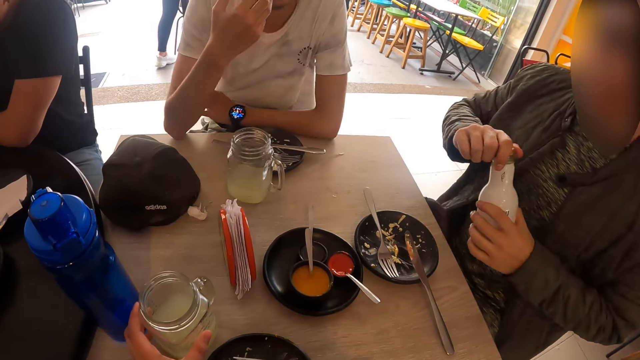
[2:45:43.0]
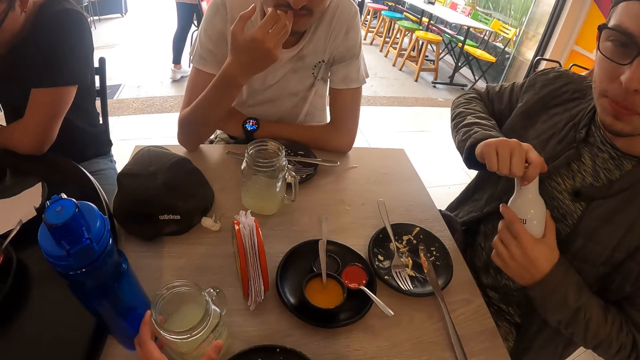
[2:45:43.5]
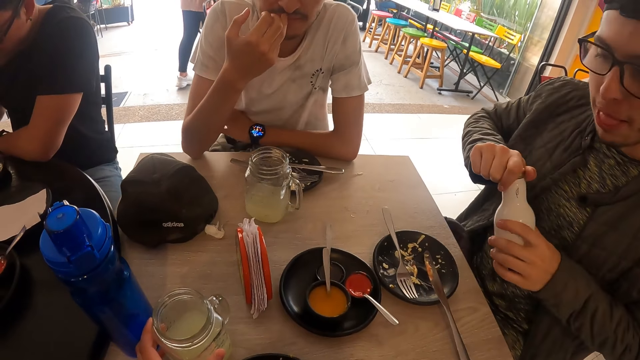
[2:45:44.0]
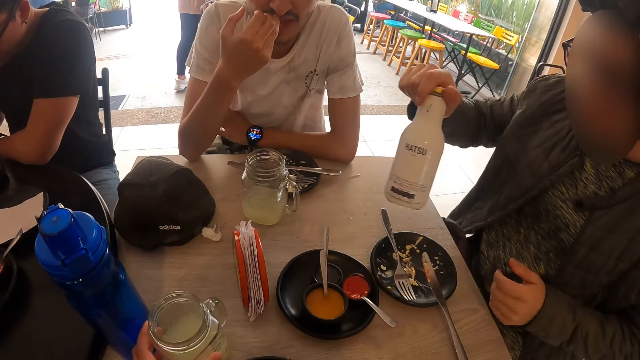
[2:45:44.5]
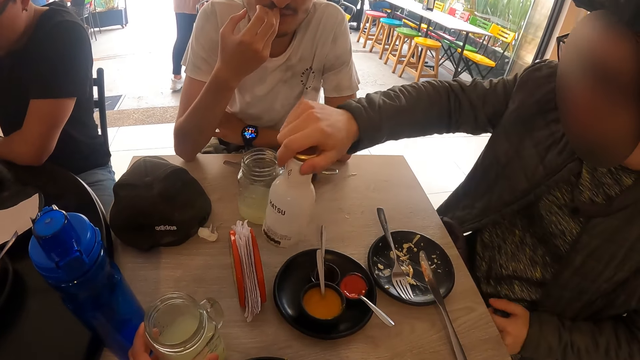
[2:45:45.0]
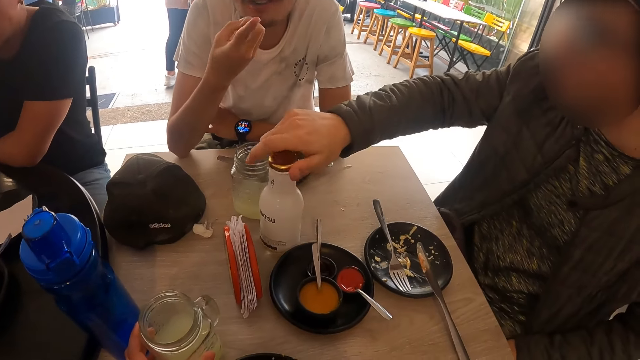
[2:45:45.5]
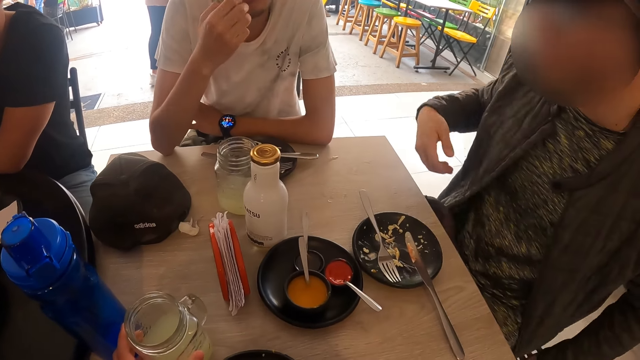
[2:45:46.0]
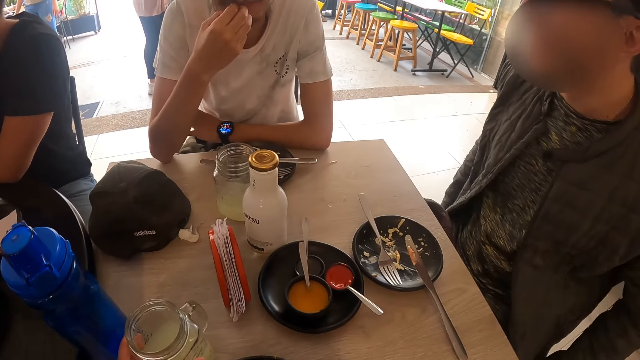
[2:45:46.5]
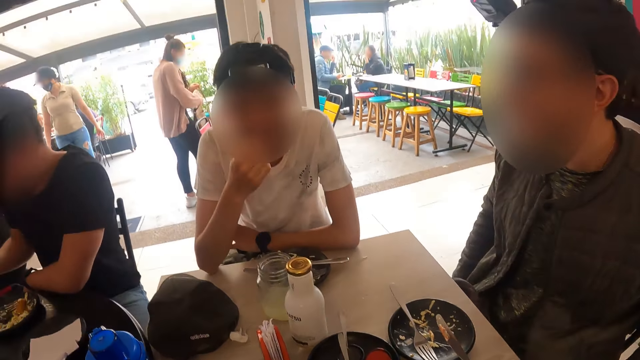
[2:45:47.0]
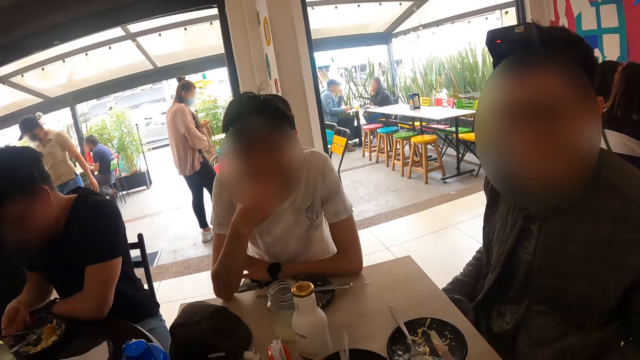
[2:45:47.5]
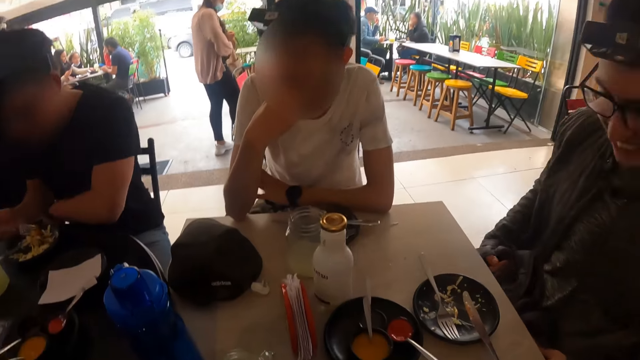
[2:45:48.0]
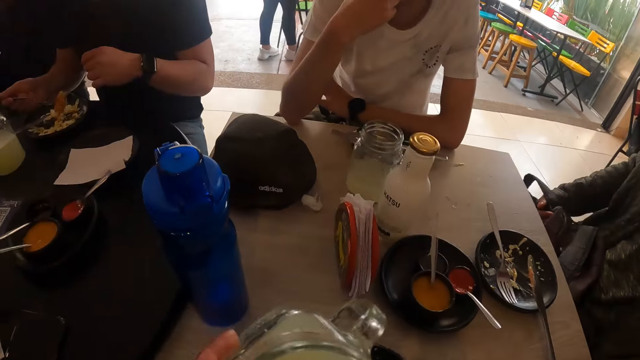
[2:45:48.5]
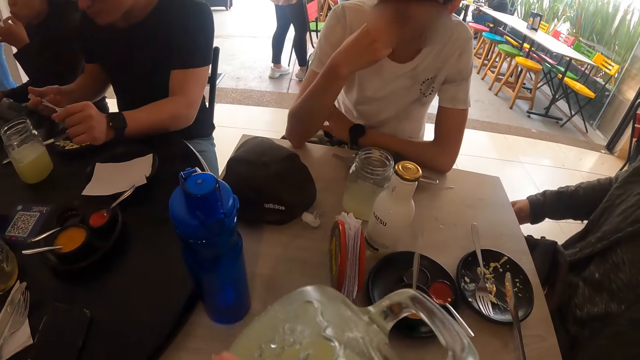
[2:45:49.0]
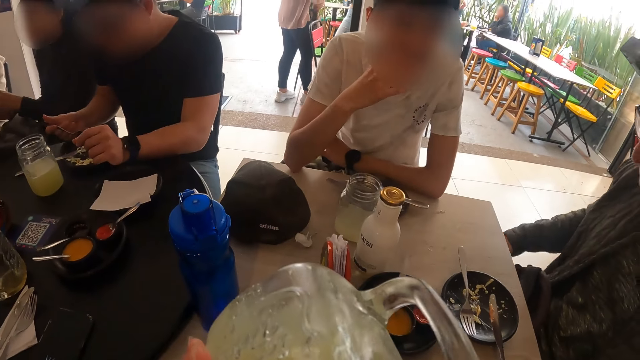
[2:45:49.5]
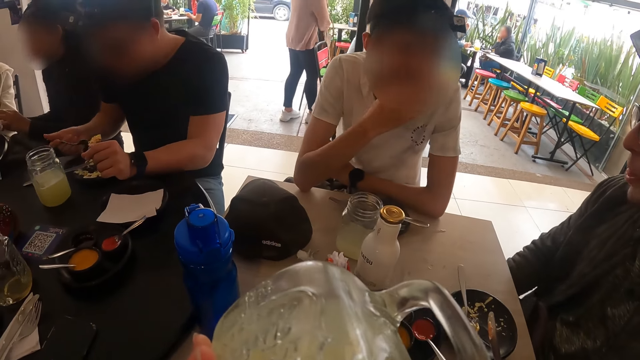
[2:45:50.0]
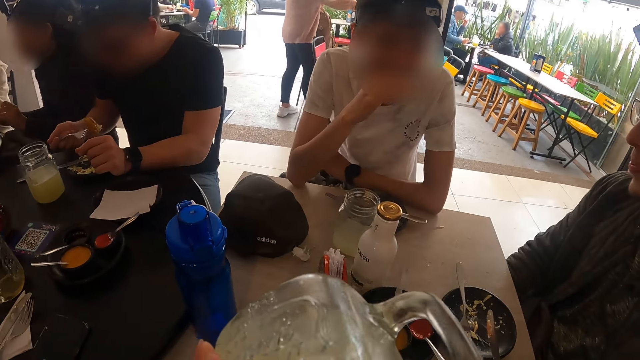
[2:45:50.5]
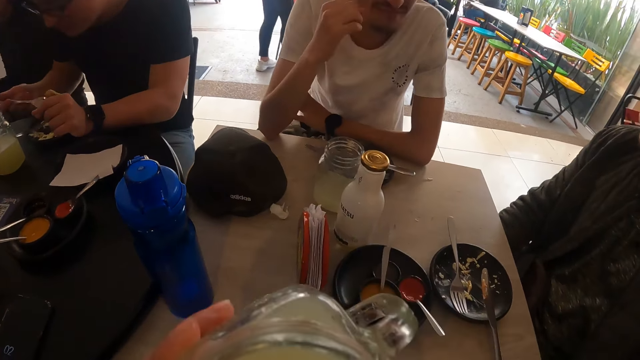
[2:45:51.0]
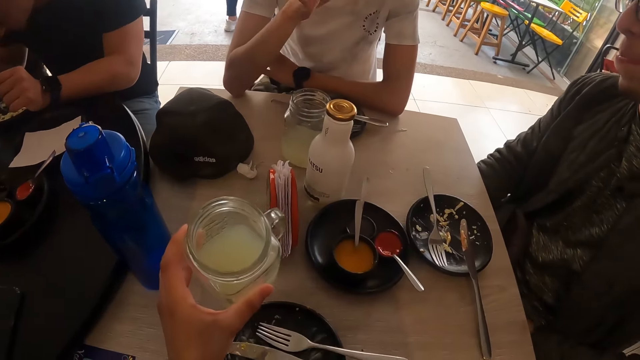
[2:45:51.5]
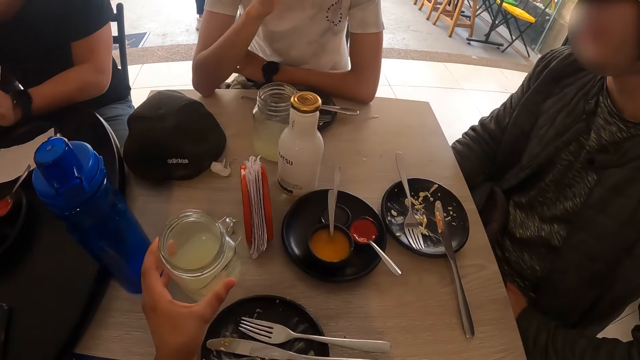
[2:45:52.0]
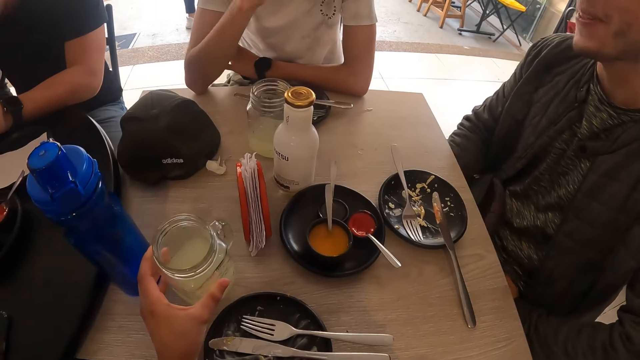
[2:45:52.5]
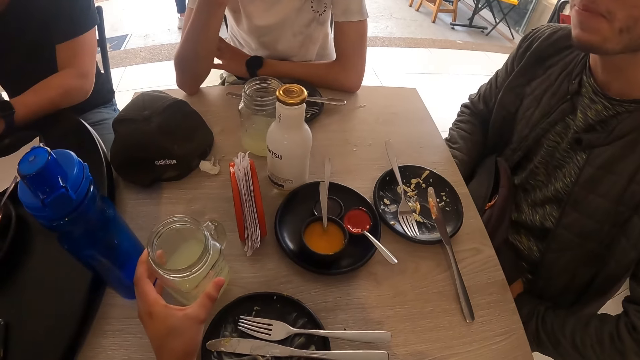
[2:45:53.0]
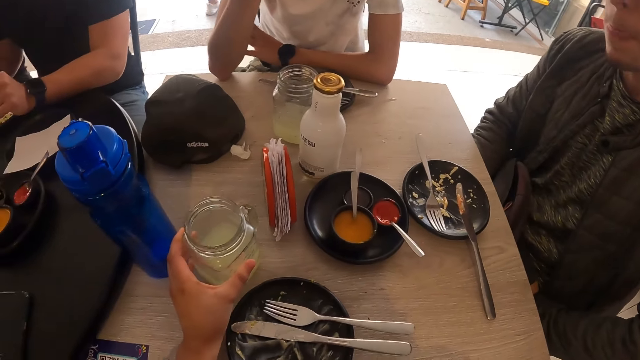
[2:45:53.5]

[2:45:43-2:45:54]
The man covers the bottle in his left hand with the bottle lid in his right hand and drops the bottle on the table with his right hand. The camera wearer picks the mug from the table with his left hand. He drinks juice from the mug in his left hand. He drops the mug on the table with his left hand.

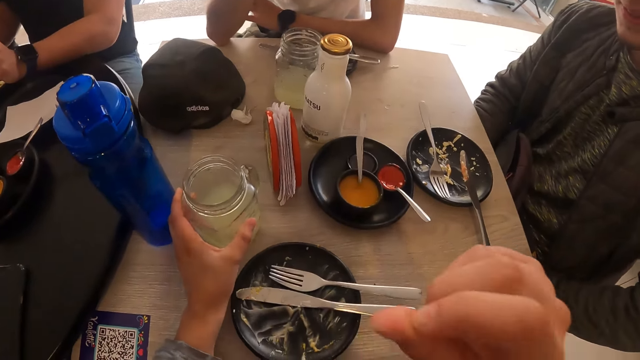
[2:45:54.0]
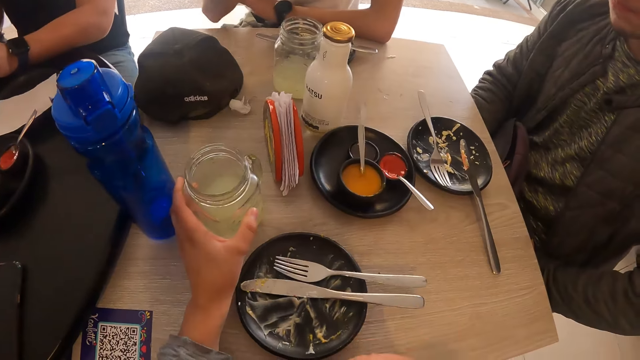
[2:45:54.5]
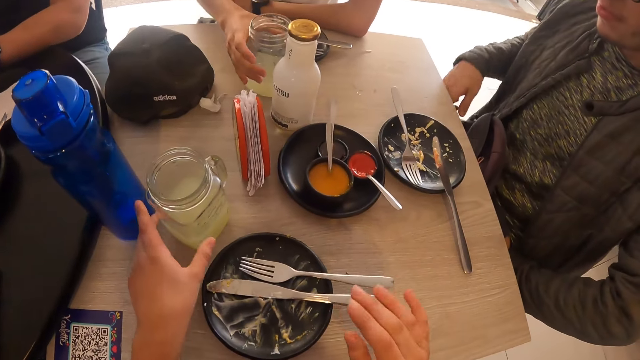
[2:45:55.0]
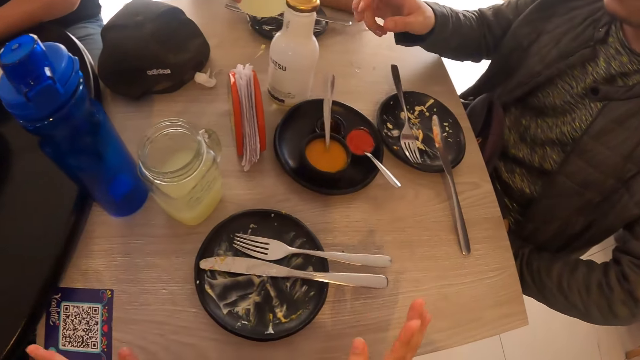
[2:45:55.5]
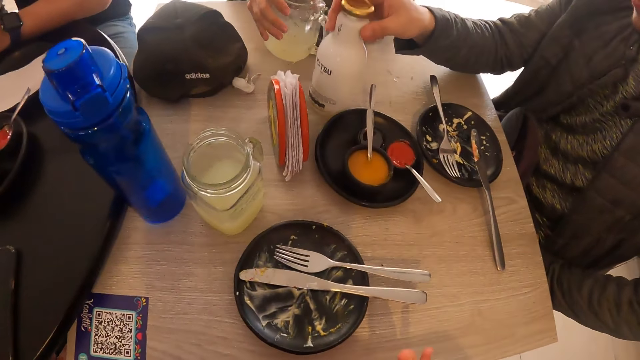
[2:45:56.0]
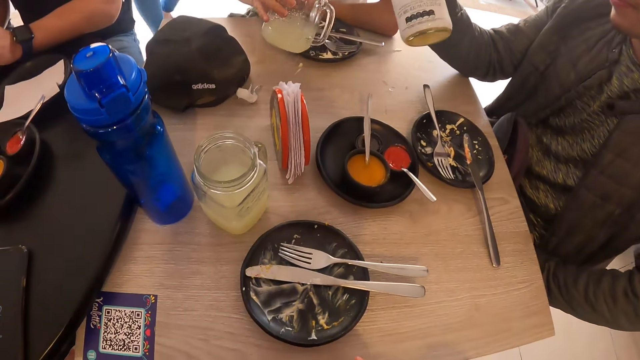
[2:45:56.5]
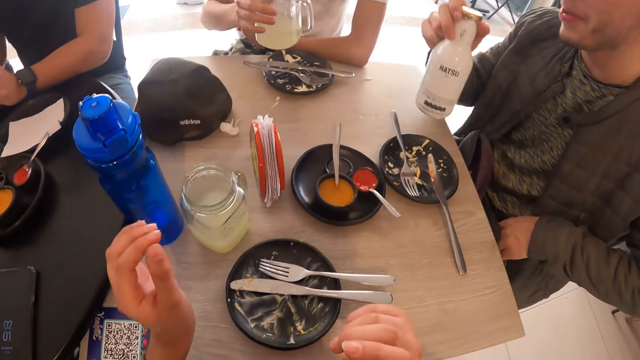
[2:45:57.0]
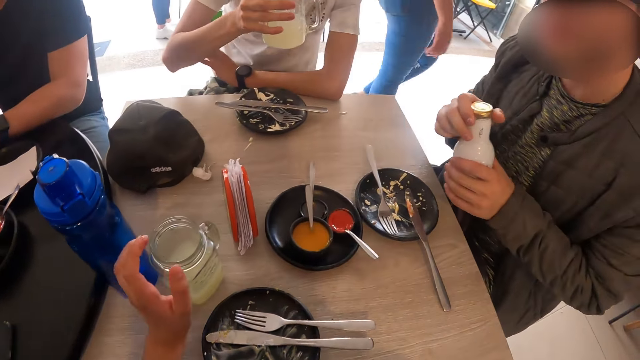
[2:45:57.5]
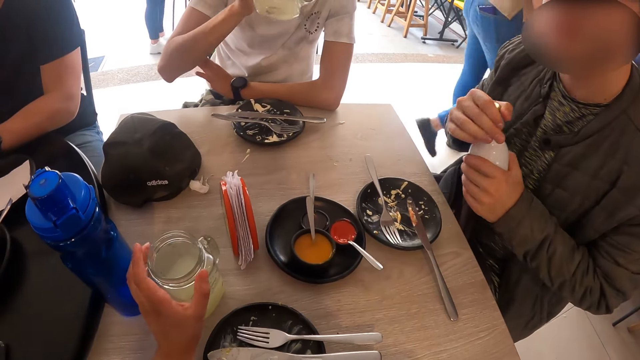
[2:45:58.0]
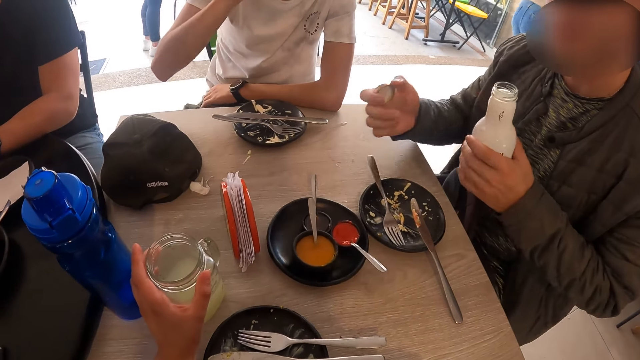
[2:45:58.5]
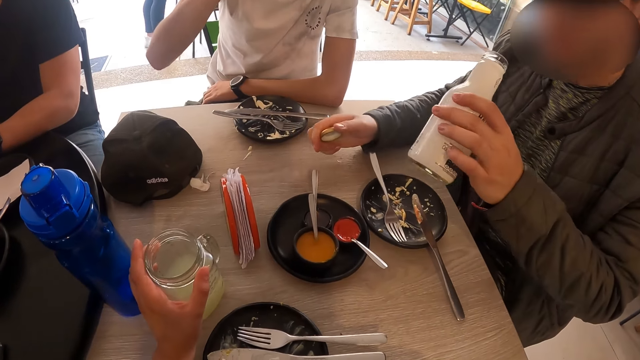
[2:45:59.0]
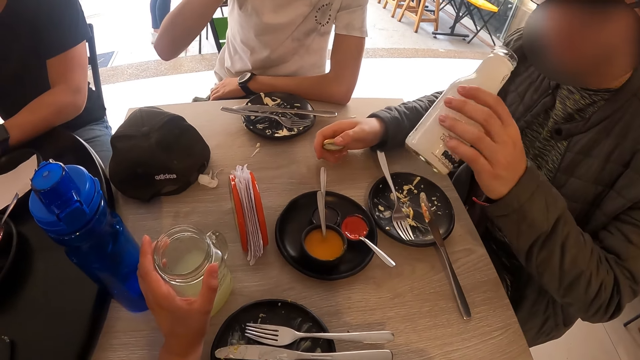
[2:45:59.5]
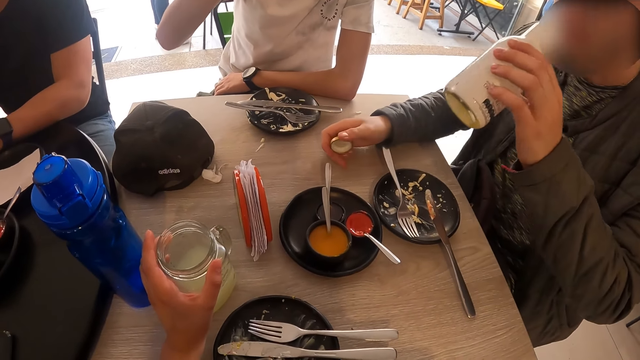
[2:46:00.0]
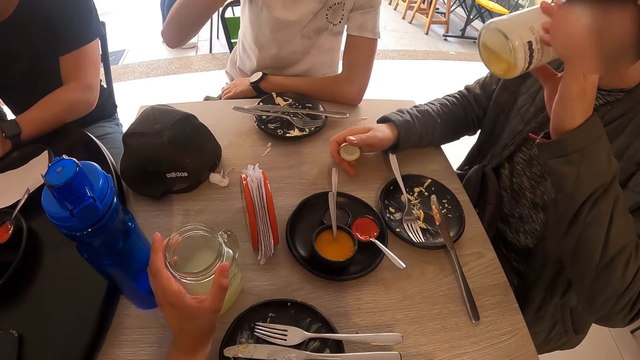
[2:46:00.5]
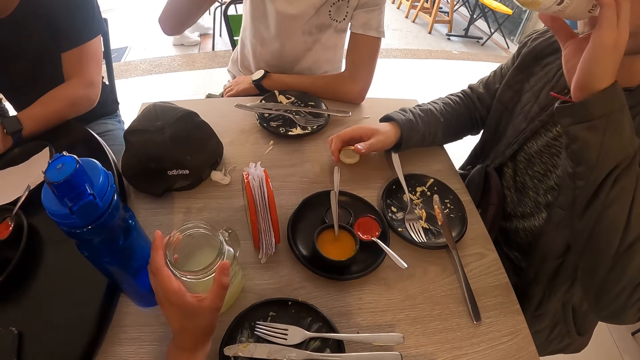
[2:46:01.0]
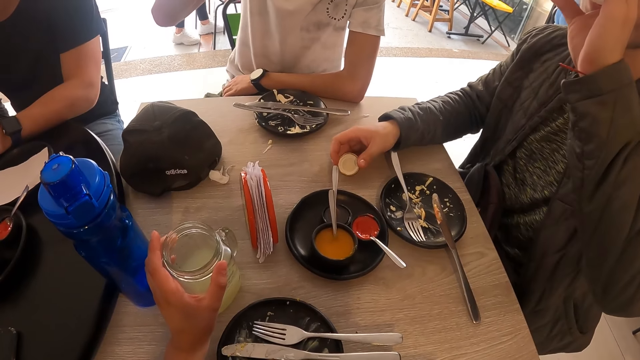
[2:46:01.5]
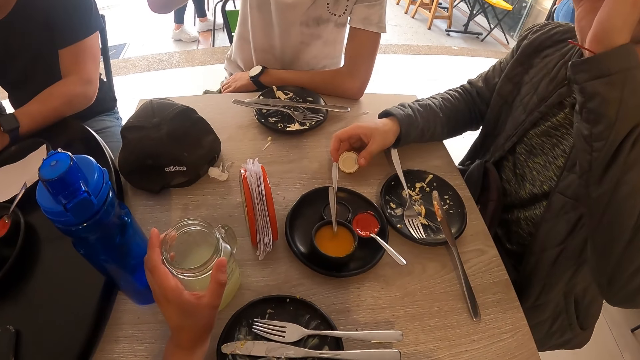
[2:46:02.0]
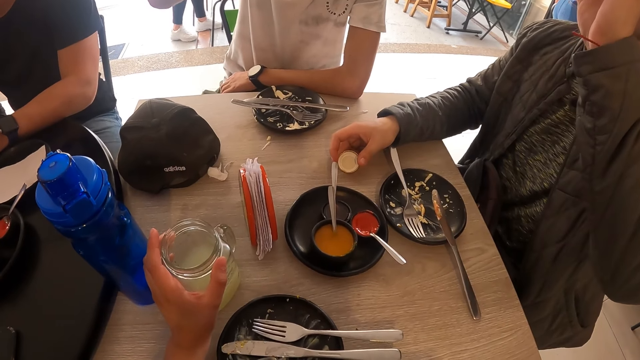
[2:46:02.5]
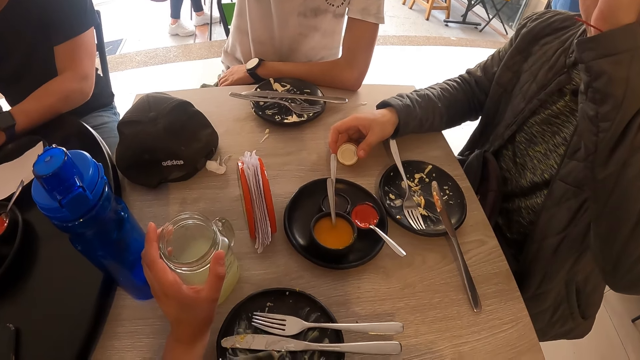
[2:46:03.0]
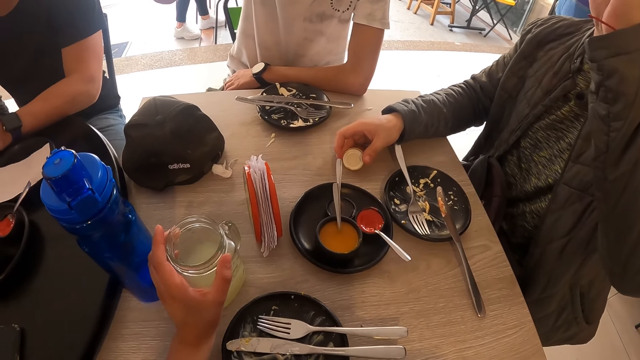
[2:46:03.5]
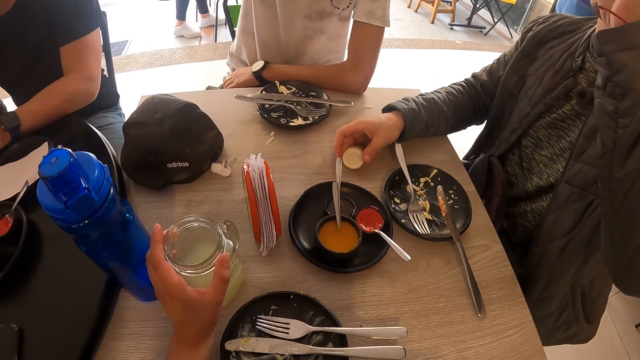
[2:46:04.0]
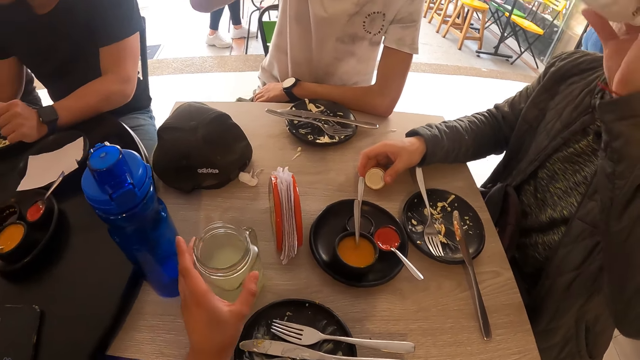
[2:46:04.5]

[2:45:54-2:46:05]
A man places his right hand on the mug on the table and picks the mug from the table with his right hand. Another man picks the bottle from the table with his right hand and places the bottle in his left hand with his right hand. The first man drinks juice from the mug in his right hand. The other man opens the bottle in his left hand with his right hand. The camera wearer places his left hand on the mug on the table. The other man drinks soda or water from the bottle in his left hand.
